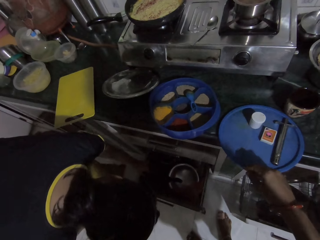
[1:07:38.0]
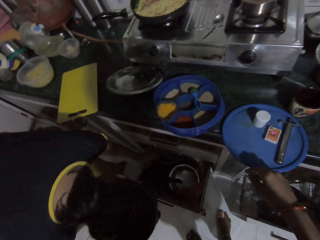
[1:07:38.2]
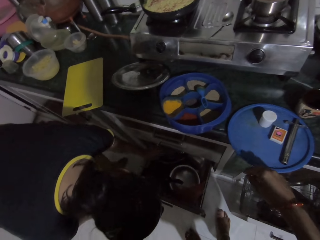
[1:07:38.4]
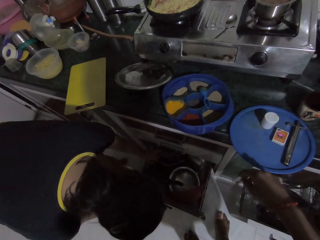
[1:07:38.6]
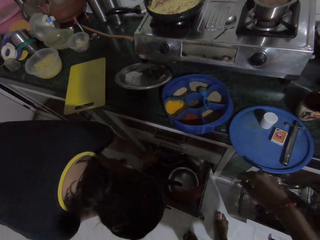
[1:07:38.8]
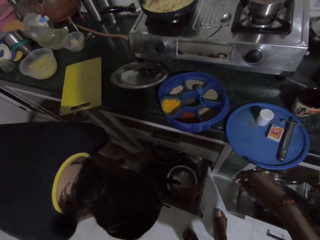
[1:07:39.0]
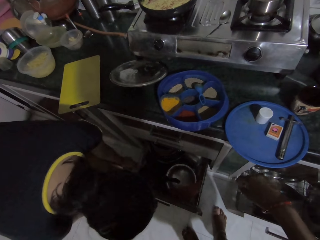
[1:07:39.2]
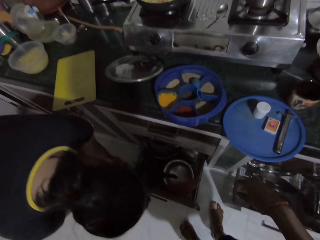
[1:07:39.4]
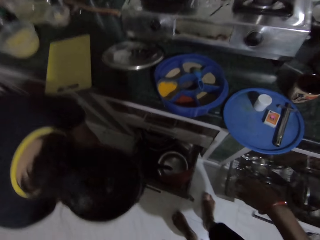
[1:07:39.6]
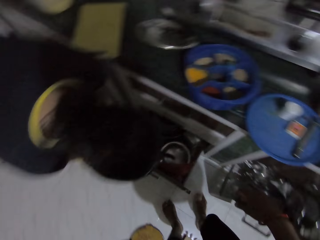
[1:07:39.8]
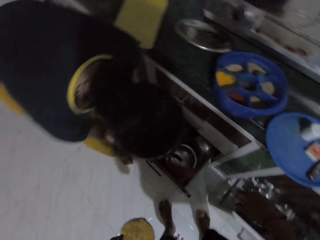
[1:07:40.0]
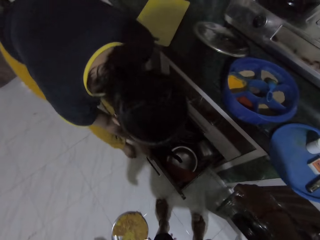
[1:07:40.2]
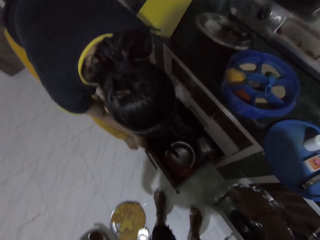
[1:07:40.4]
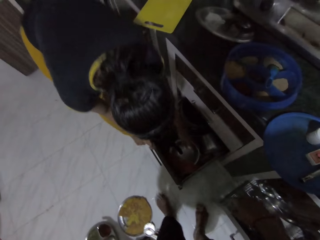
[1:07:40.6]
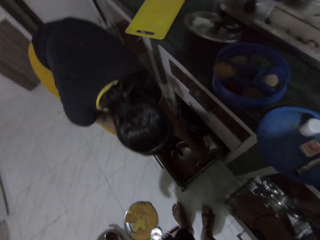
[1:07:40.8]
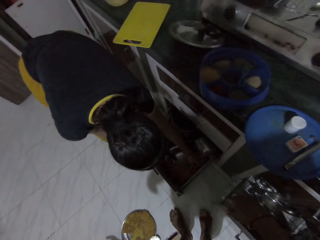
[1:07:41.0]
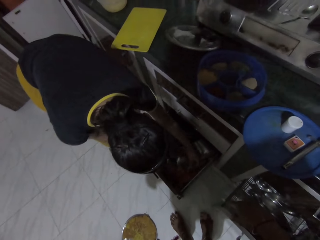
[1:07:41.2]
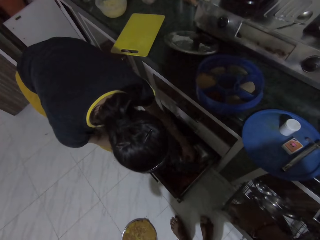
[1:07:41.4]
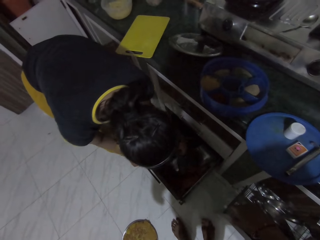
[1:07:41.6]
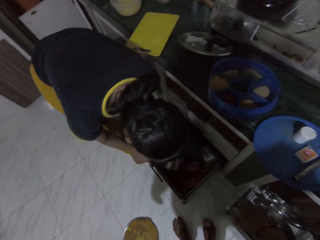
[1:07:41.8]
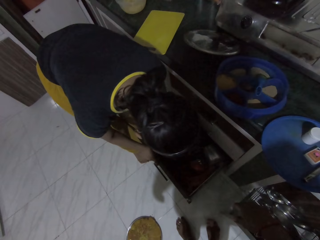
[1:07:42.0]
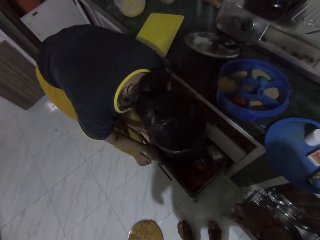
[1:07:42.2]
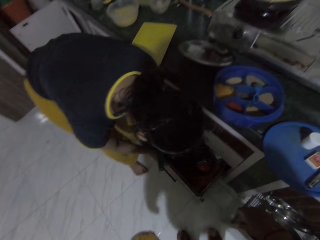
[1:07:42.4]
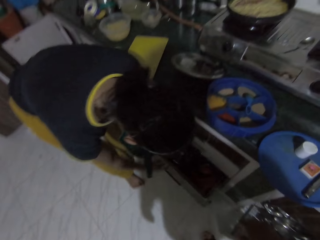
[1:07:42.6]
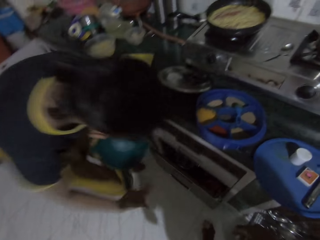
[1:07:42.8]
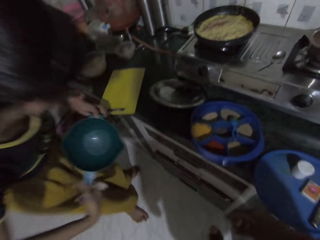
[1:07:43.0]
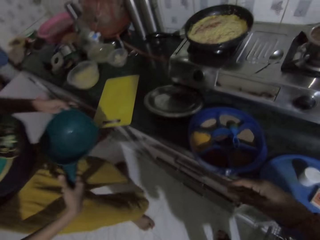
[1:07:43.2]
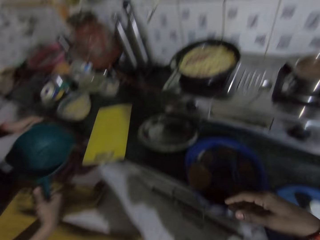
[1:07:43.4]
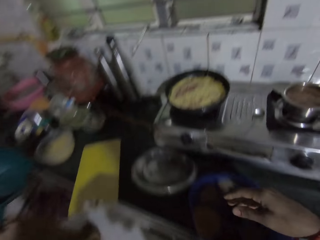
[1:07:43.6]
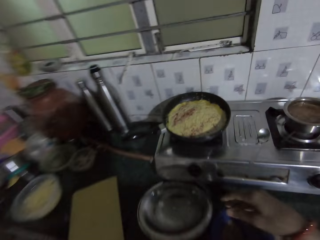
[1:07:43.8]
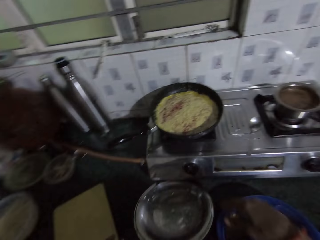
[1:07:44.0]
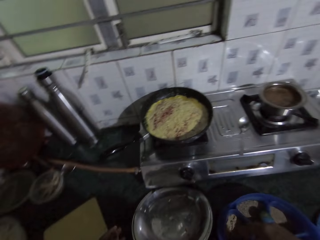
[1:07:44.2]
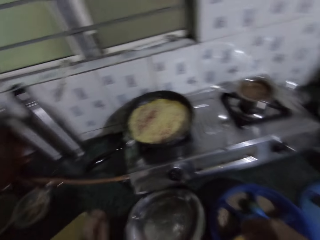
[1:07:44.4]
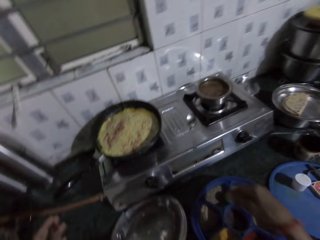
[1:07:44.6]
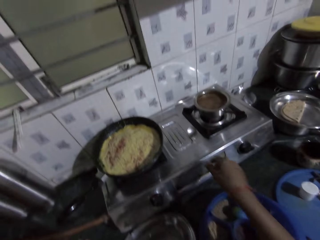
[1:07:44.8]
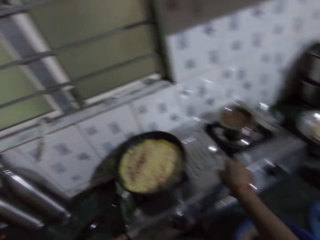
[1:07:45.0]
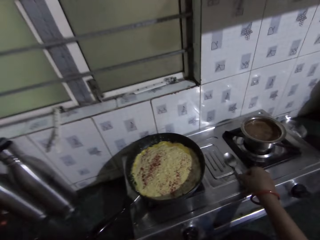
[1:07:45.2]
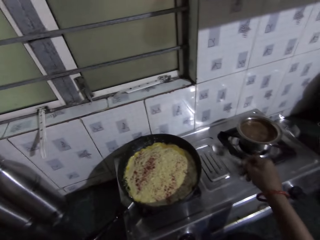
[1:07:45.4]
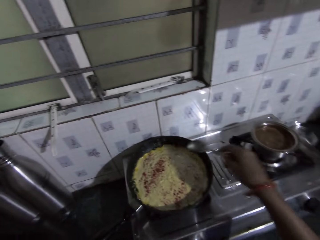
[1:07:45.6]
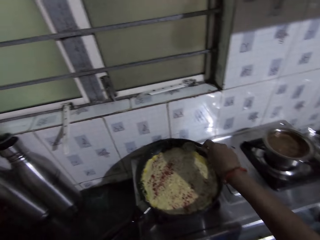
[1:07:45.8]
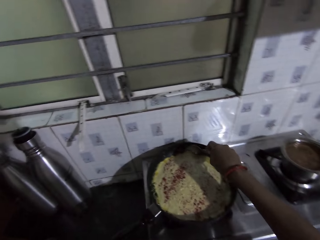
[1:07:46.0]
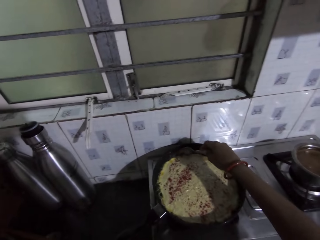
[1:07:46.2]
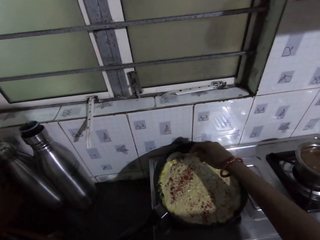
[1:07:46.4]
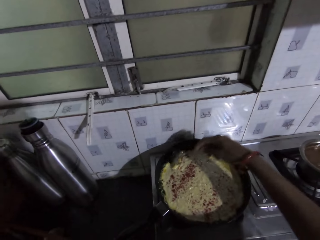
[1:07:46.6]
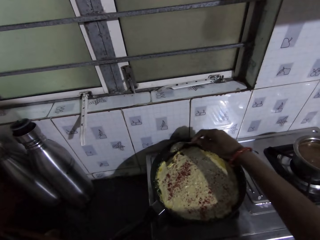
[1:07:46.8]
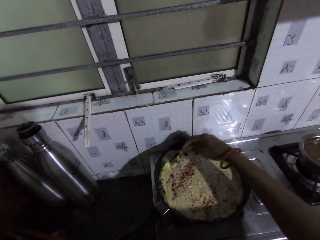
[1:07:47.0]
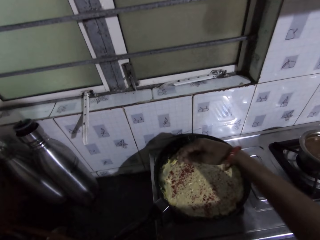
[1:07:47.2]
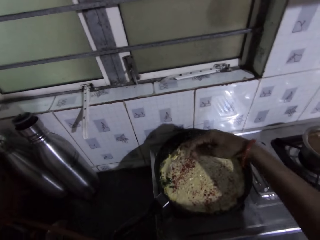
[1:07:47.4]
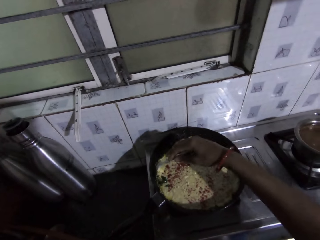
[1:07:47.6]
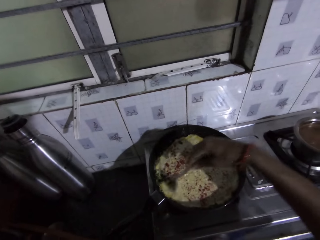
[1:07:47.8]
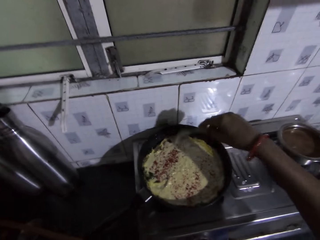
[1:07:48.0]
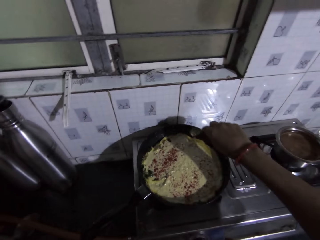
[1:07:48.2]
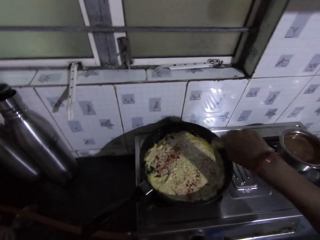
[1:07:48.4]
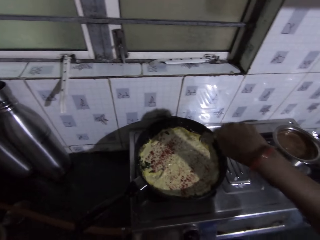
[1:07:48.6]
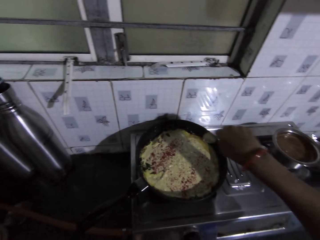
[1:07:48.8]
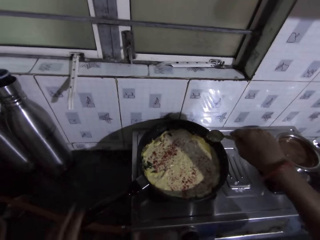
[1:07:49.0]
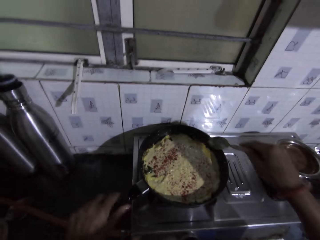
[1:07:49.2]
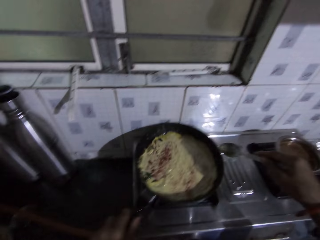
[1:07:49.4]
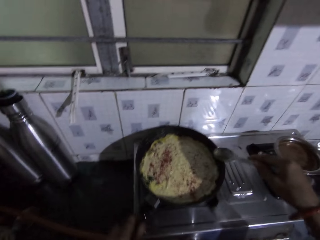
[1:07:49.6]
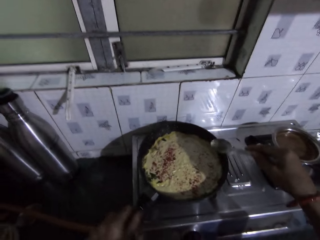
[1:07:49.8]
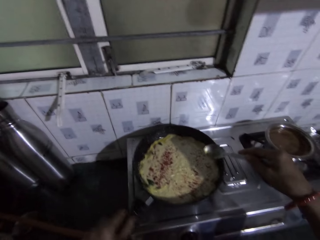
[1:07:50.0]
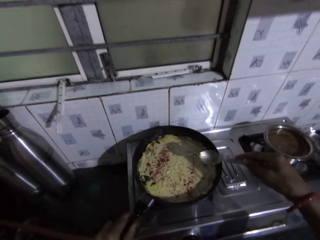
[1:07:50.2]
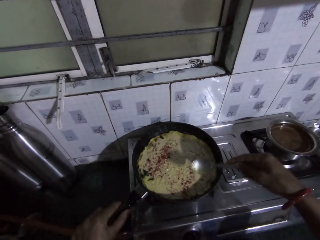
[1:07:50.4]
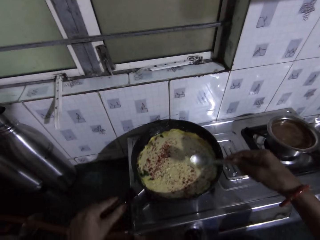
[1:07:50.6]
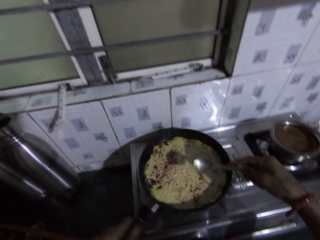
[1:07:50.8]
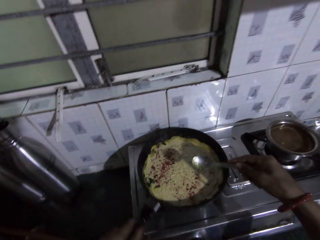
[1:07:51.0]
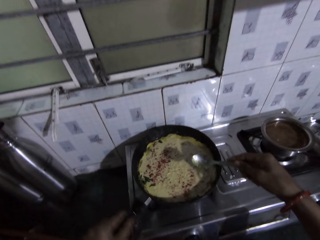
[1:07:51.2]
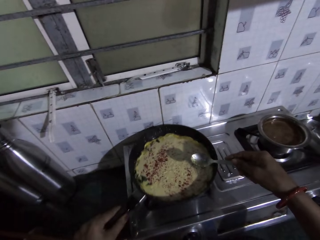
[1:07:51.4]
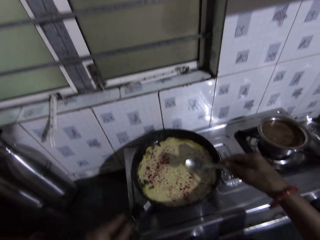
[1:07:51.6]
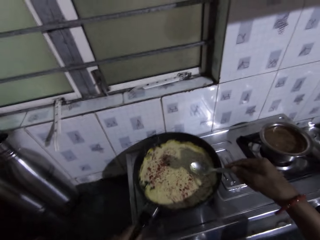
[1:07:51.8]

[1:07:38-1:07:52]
The camera wearer looks at a woman. The woman pulls a water scoop from the kitchen cabinet with her left hand, closes the kitchen cabinet with her right hand, and holds the water scoop with both hands. The camera wearer picks up a spoon from the electric cooker with her right hand. She picks up the spoon on the gas cooker with her right hand. She scrapes the edge of the pancake in the frying pan with the spoon in her right hand. She is scooping on the pan with the spoon. She shakes the handle of the frying pan on the cooker.

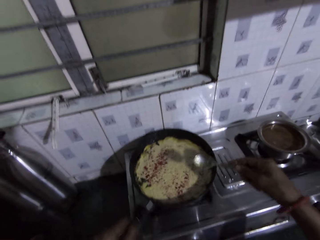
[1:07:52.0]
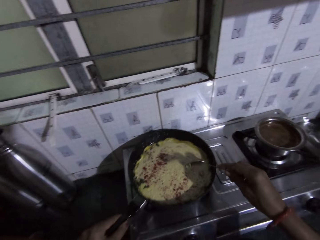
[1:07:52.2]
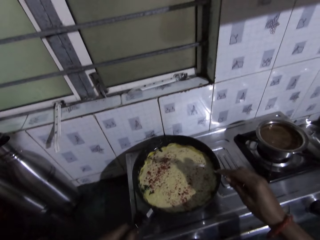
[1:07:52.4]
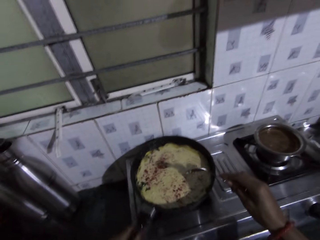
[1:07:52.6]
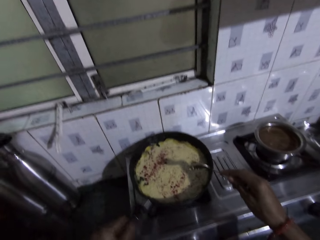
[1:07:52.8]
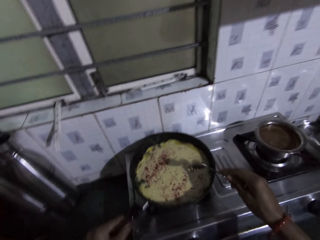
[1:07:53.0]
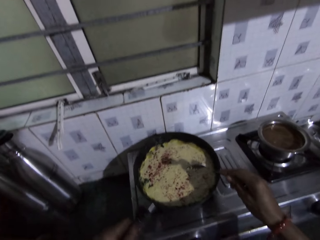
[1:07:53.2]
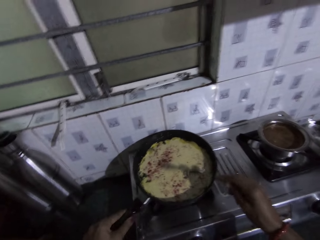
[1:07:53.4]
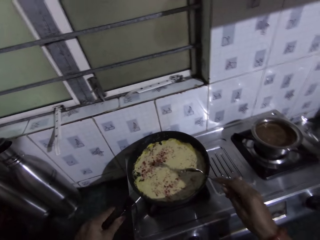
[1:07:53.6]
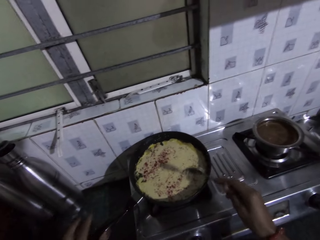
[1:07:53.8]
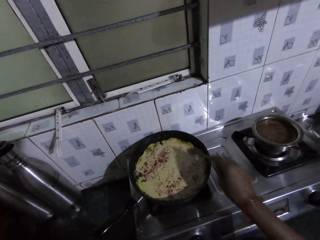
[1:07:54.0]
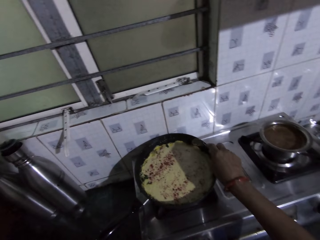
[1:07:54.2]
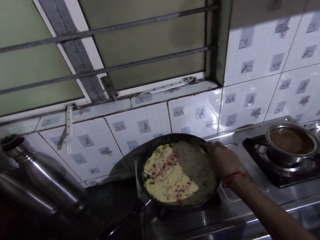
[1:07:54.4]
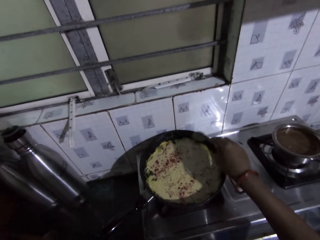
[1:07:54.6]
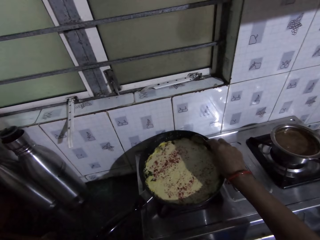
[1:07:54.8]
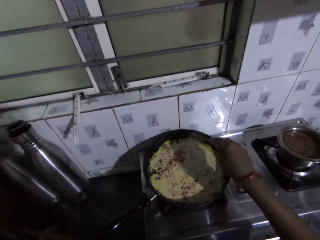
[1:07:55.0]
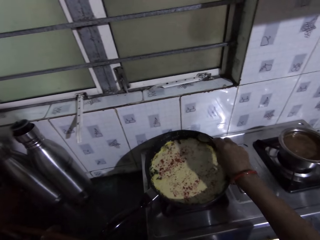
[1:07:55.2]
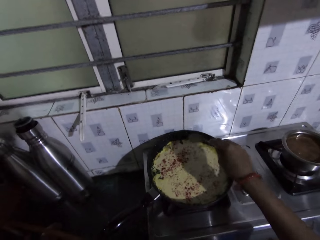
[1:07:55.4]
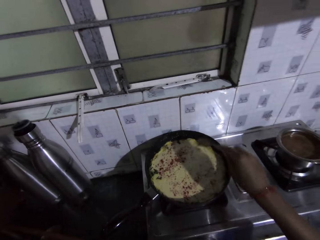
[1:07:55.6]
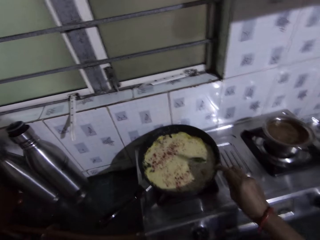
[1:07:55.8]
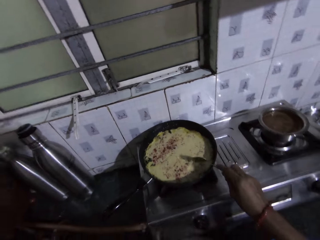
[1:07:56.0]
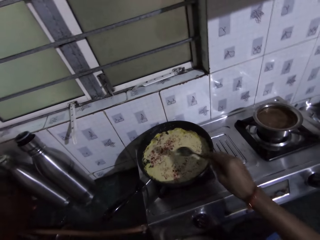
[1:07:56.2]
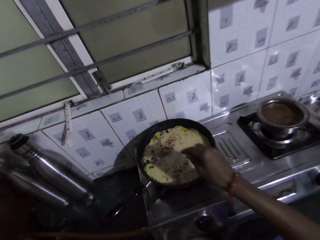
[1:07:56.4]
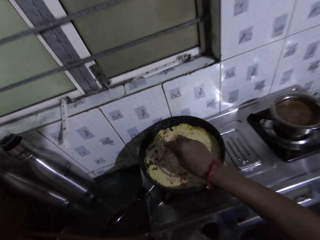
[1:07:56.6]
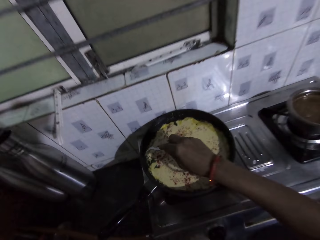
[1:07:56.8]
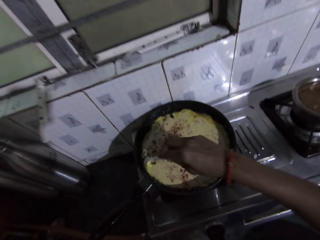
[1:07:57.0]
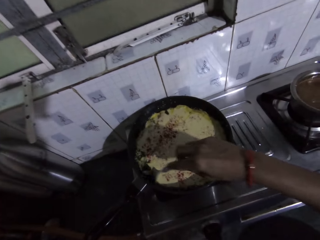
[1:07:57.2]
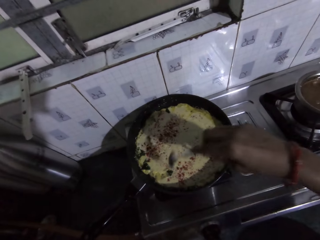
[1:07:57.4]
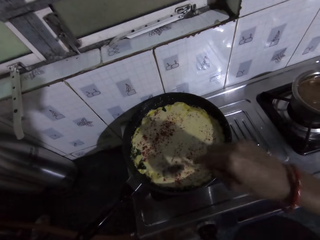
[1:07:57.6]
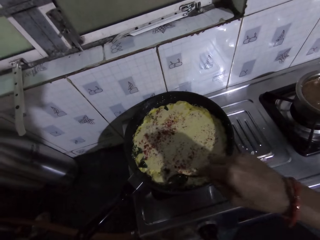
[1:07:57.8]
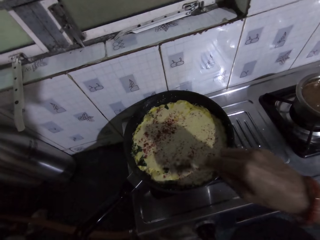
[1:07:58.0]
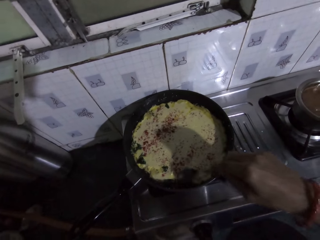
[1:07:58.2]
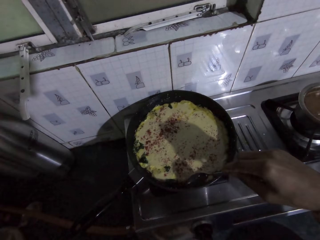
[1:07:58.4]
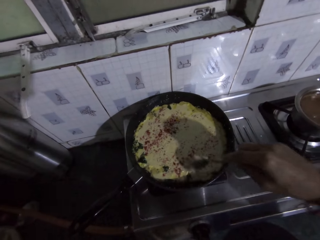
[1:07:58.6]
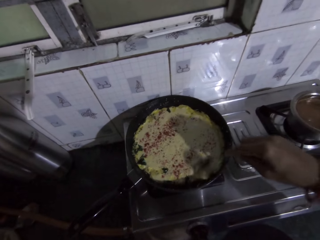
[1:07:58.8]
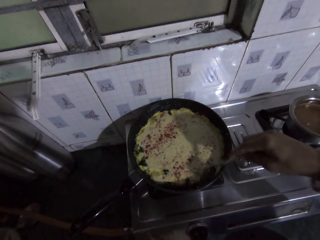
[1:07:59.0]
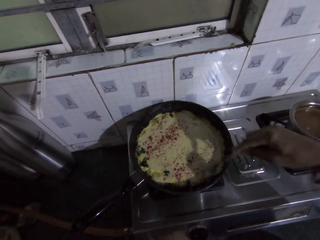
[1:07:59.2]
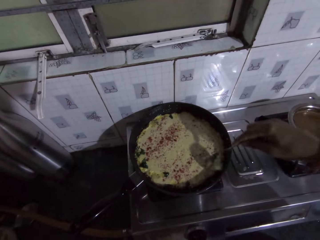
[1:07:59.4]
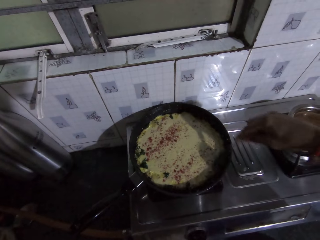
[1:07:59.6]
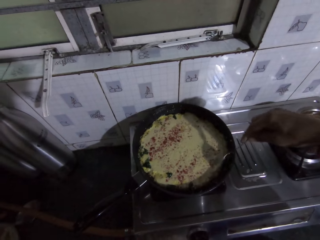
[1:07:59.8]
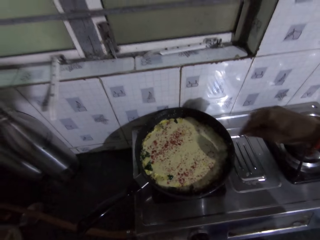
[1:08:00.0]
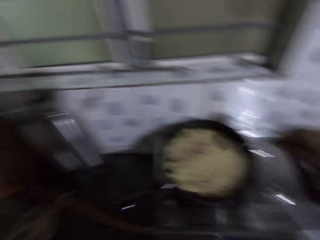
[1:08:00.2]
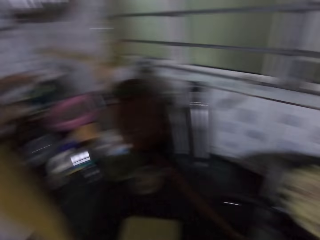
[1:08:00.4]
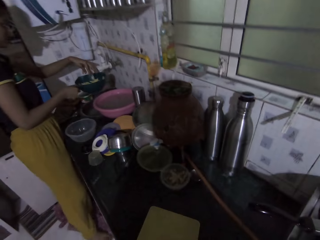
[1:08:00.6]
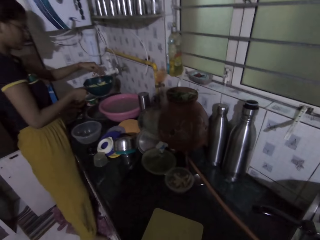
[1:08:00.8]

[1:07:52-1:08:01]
The camera wearer shakes the pan. She hits the spoon on the frying pan with her right hand. She scrapes the edge of the pancake in the frying pan with the spoon in her right hand. She hits the spoon on the frying pan with her right hand. She scrapes the edge of the pancake in the frying pan with the spoon in her right hand.
